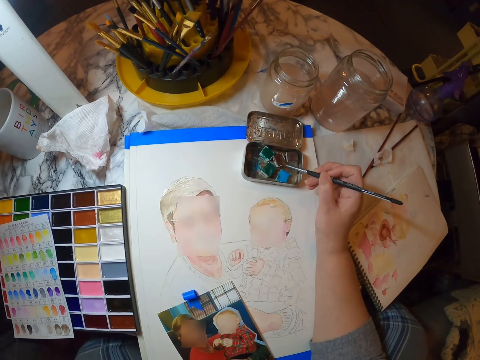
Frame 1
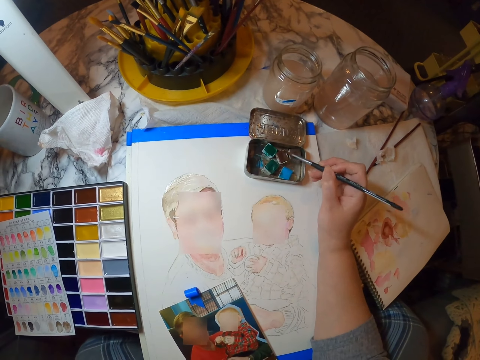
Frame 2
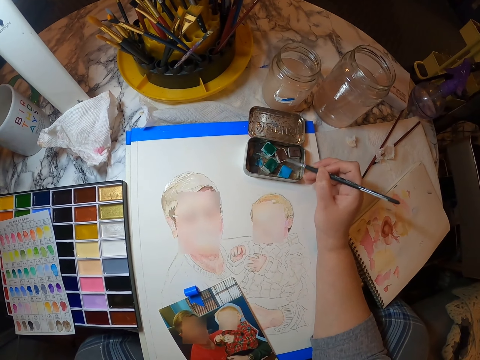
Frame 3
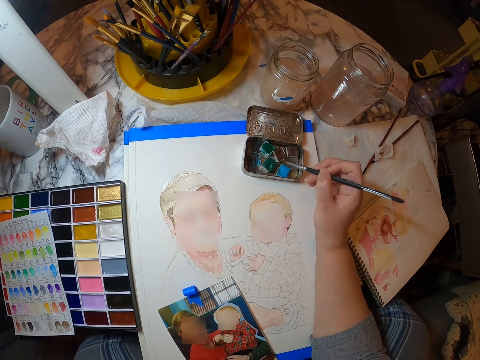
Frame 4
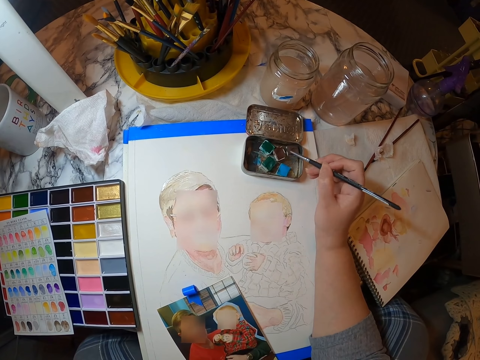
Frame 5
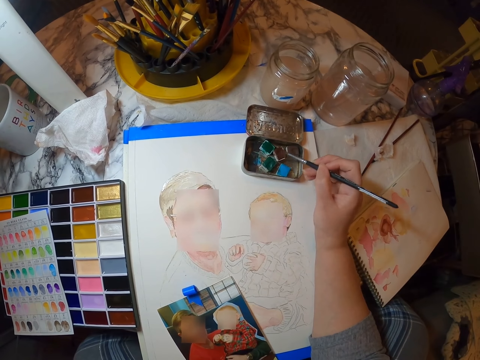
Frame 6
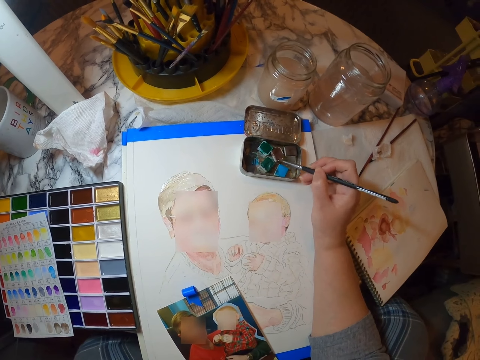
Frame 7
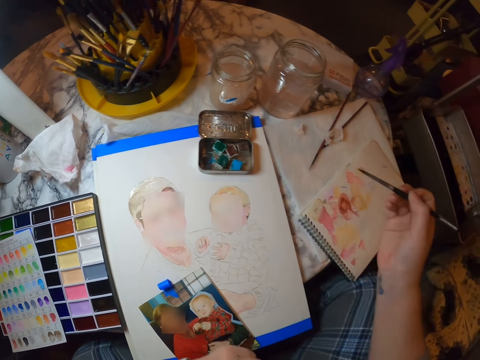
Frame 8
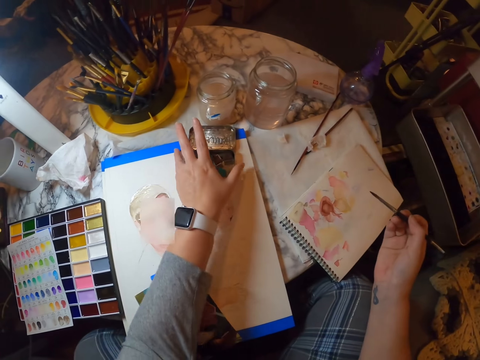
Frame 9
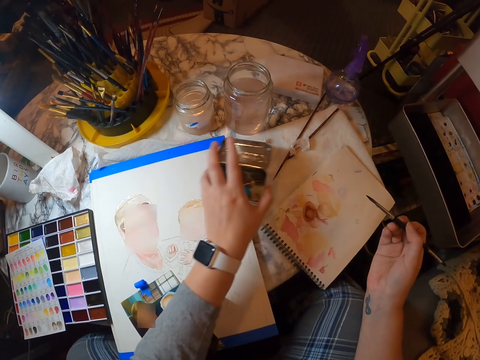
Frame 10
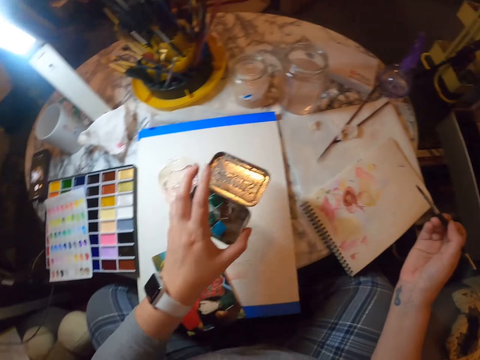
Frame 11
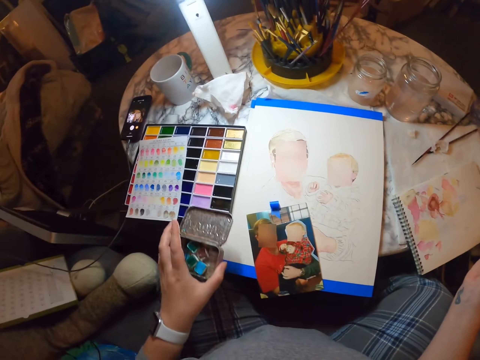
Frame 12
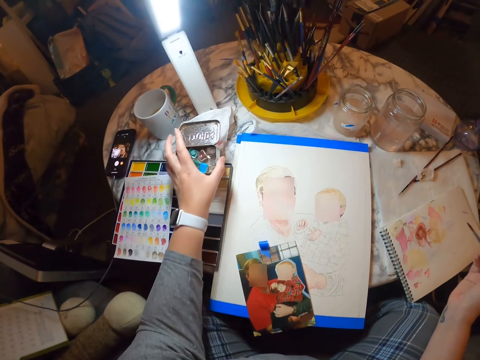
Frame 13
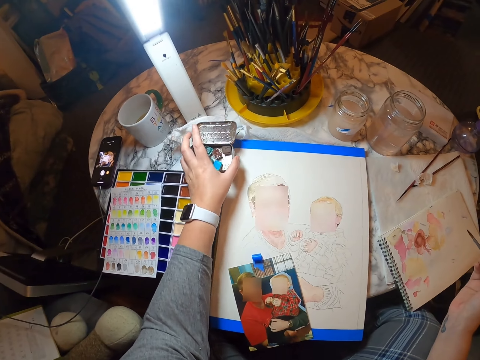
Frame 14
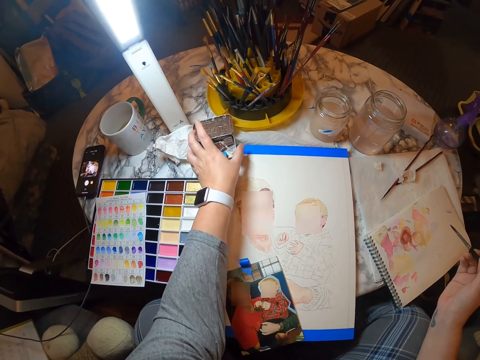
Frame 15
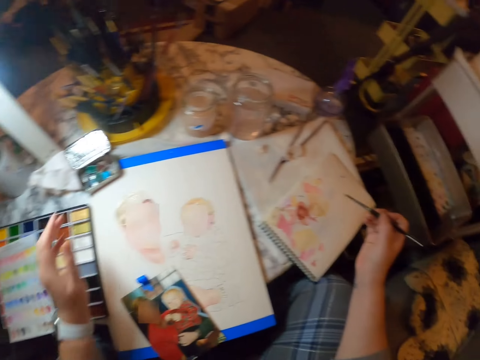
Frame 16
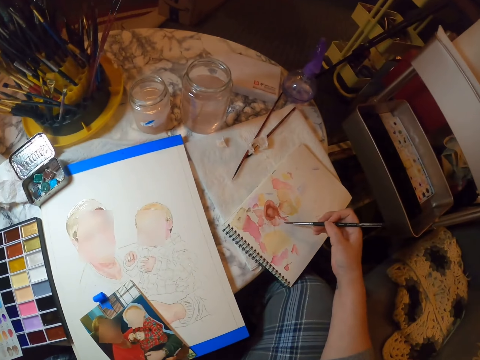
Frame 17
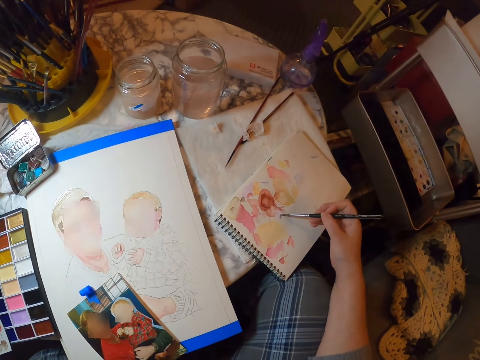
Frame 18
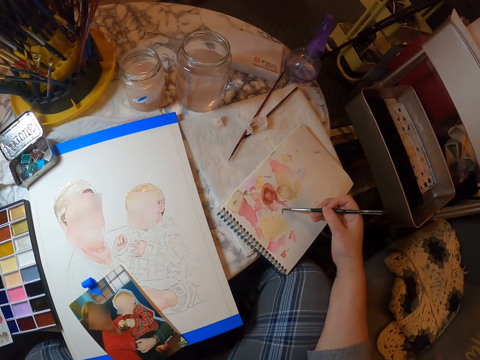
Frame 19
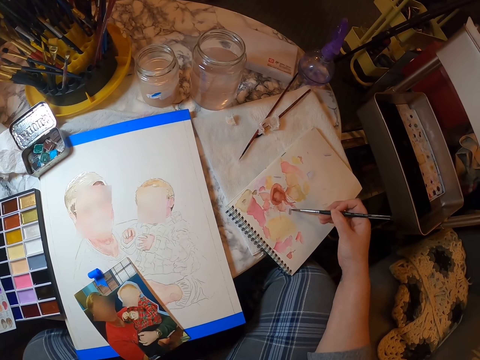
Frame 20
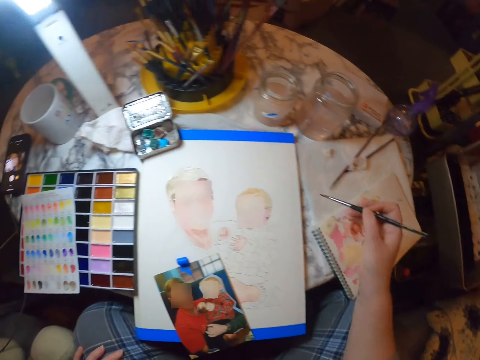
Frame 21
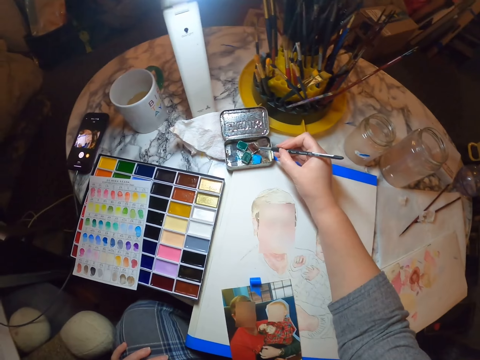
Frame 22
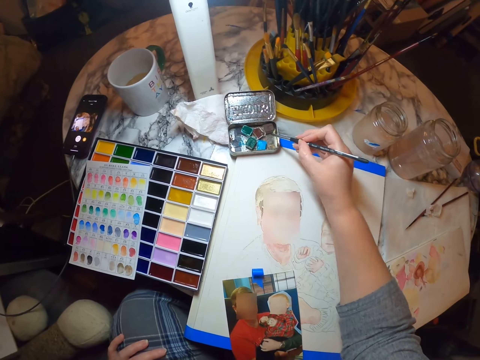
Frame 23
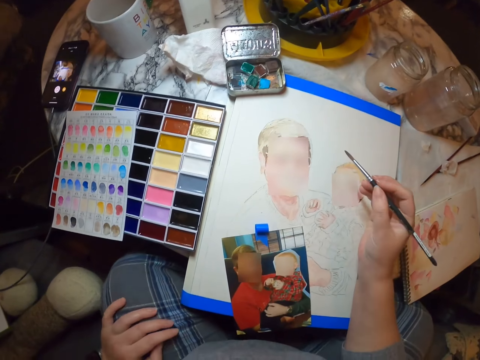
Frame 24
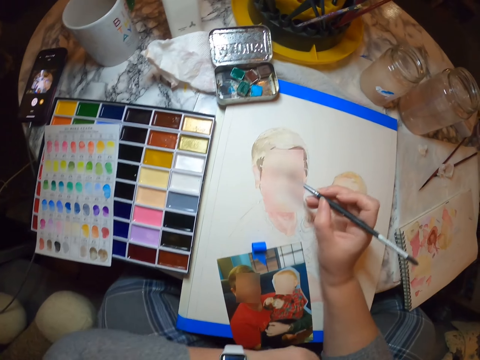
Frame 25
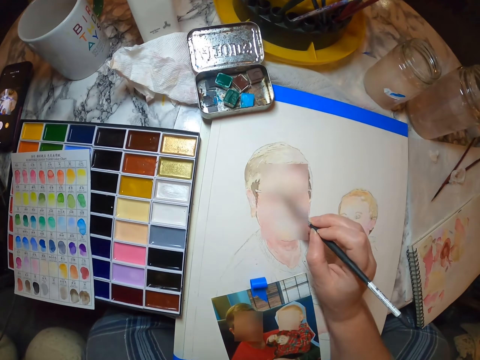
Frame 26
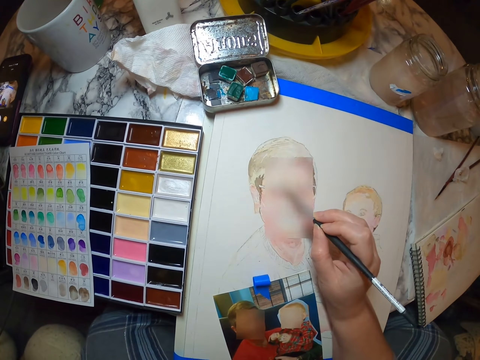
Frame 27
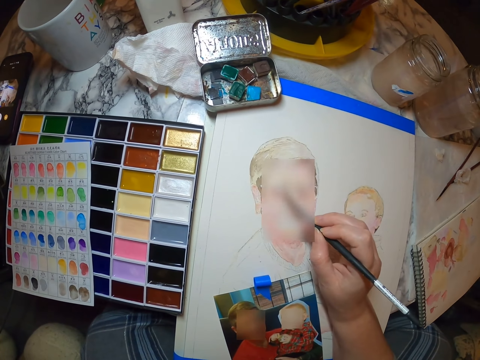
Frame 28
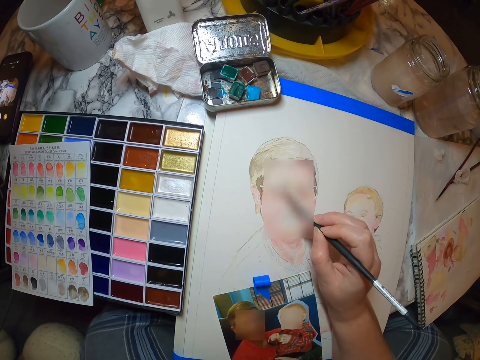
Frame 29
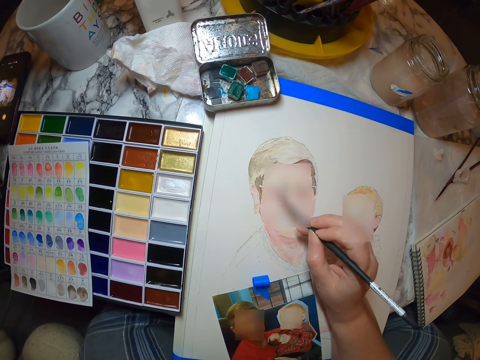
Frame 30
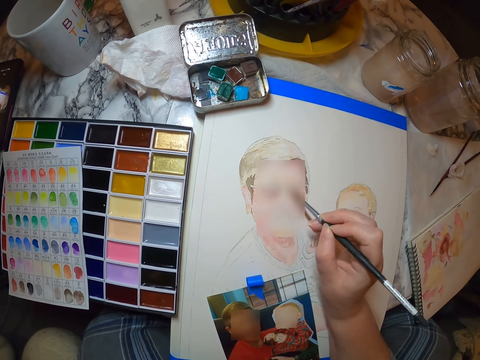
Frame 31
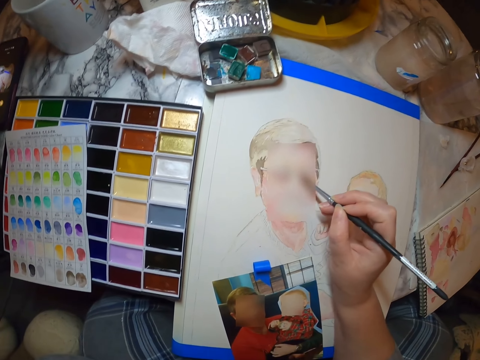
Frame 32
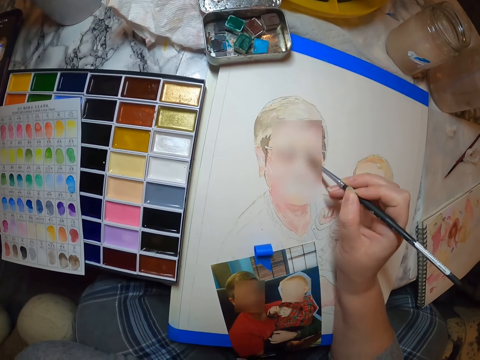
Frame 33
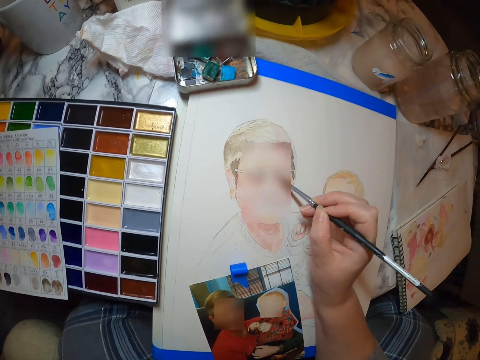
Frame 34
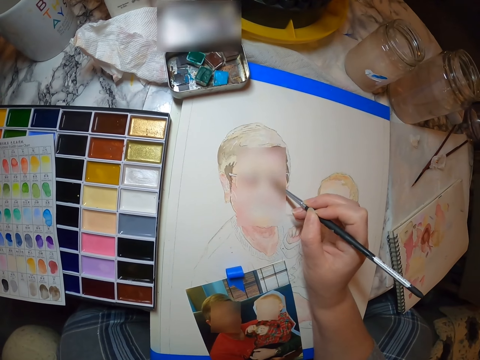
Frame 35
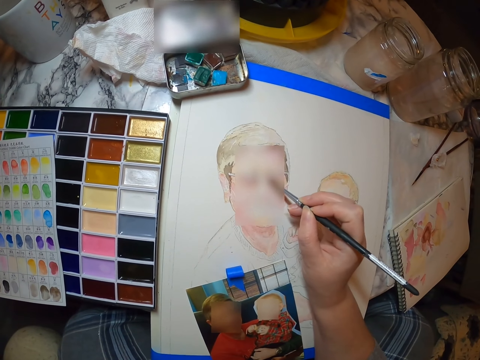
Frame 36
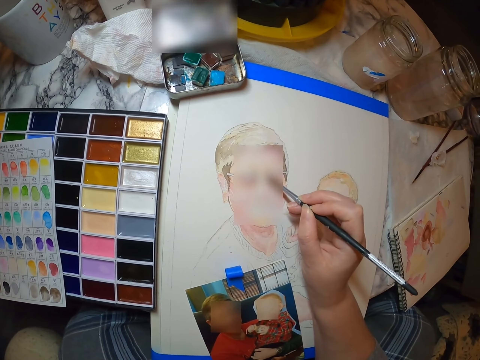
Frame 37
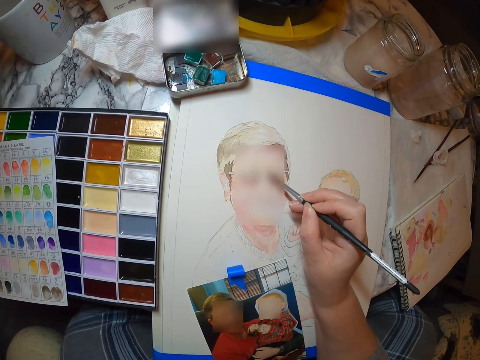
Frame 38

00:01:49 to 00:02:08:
The camera wearer puts the pen on the paint in the box. They rub the paintbrush on the paint. They displace the paint box. They pick up something and place an object on the table. They paint on the rough draft. They rub the paintbrush on the paint and put the pen on the paint in the box. They paint on the art.

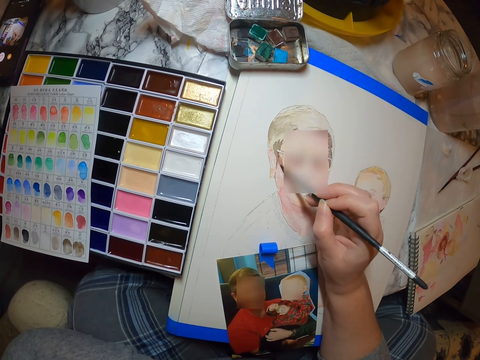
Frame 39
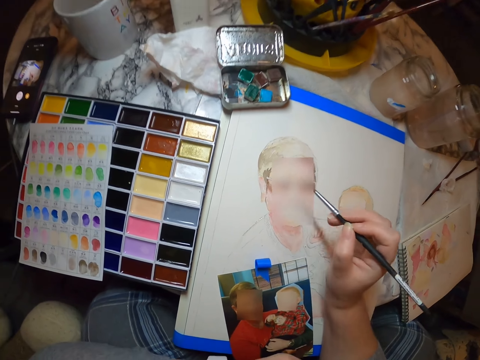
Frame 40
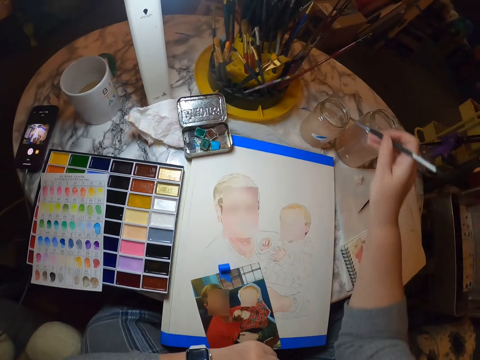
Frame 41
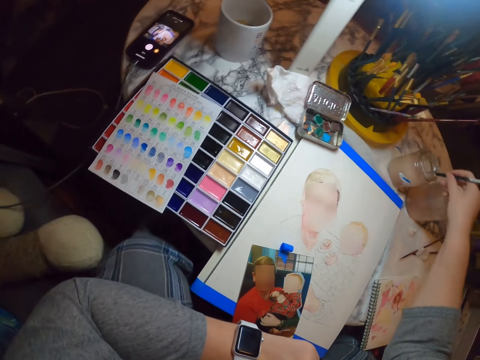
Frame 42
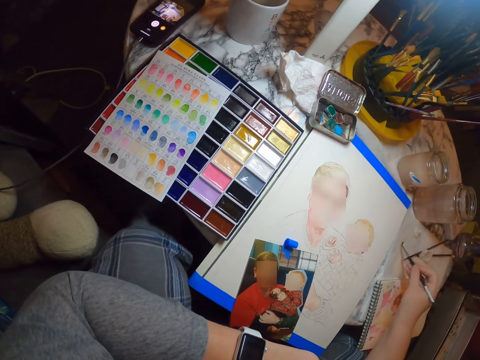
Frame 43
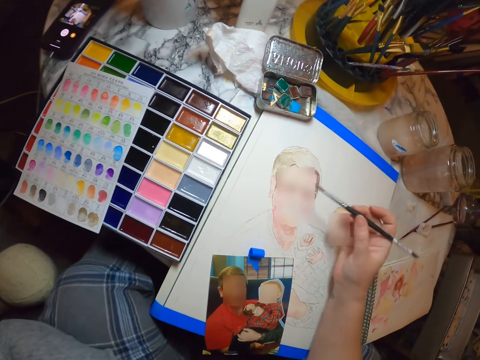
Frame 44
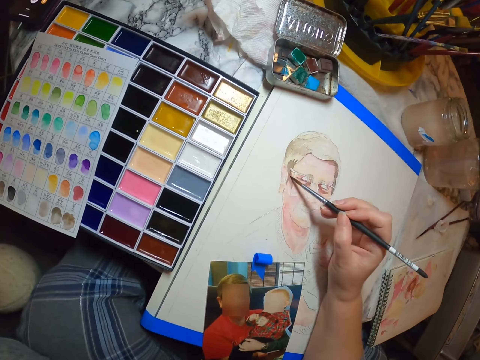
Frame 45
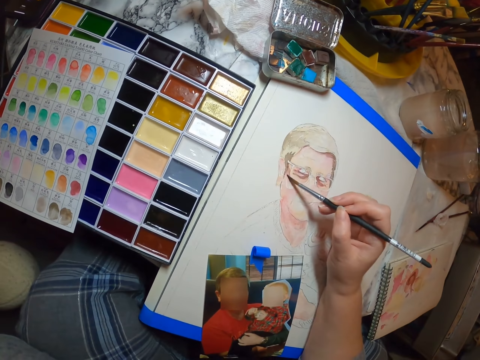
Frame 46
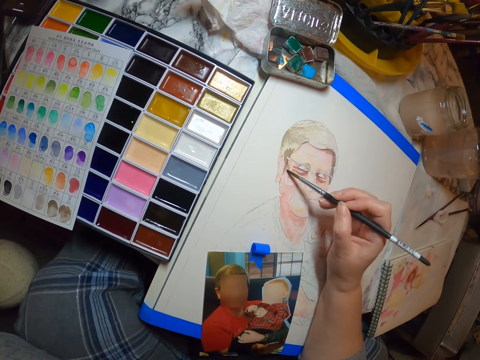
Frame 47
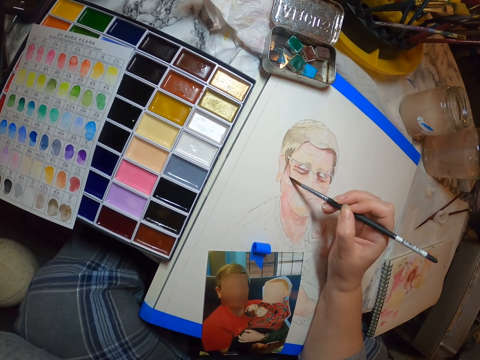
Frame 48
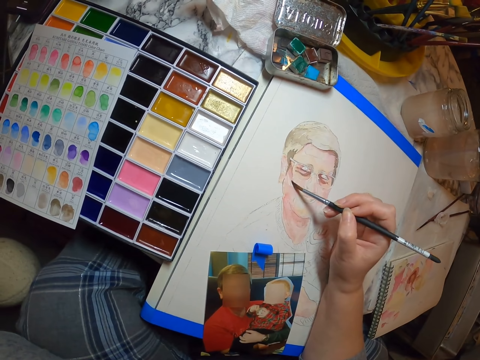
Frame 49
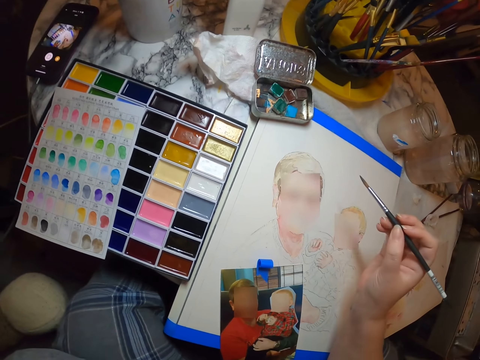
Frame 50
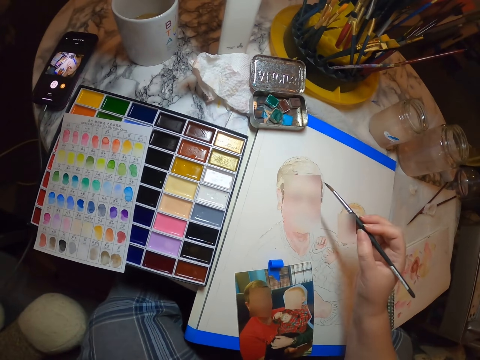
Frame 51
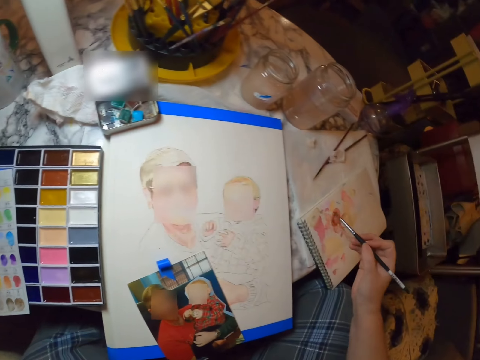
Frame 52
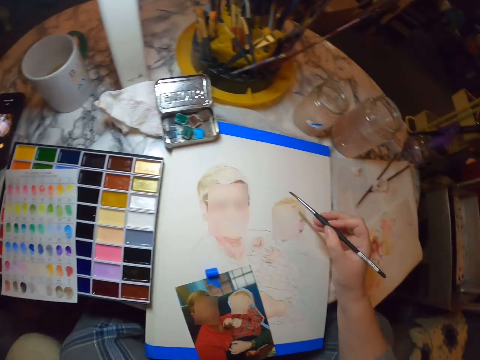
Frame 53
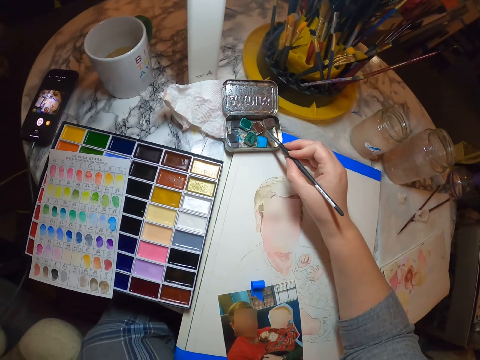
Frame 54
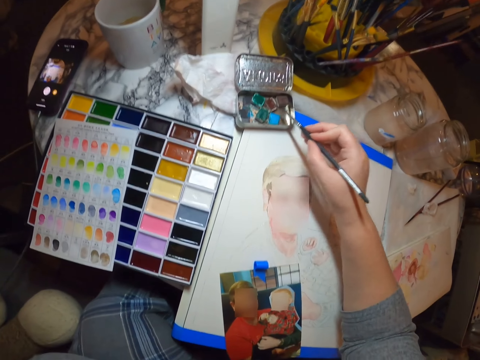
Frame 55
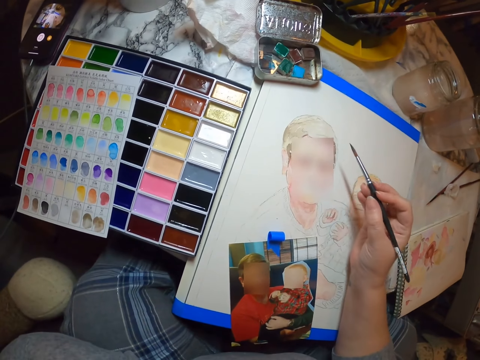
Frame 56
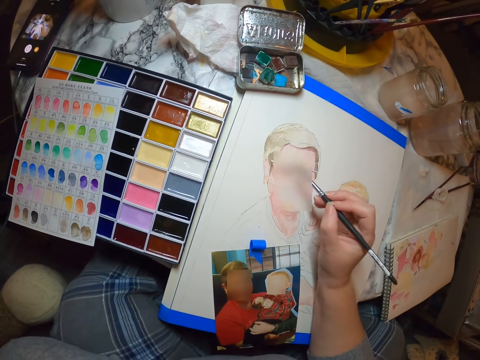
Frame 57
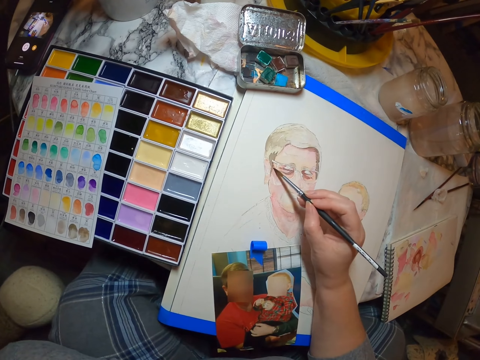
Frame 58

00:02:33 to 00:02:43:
The camera wearer dips the pen or paintbrush in the art liquid. They wipe the pen on the table. They paint on the art. They rub the paintbrush to the paint. They put the pen on the paint in the box. They paint on the art.
